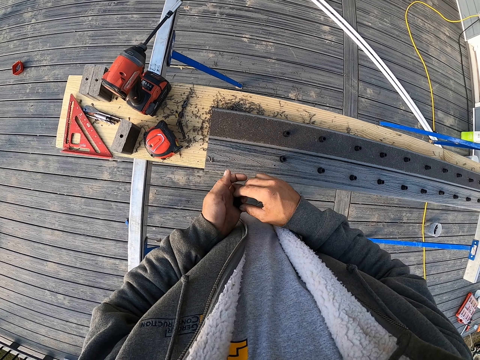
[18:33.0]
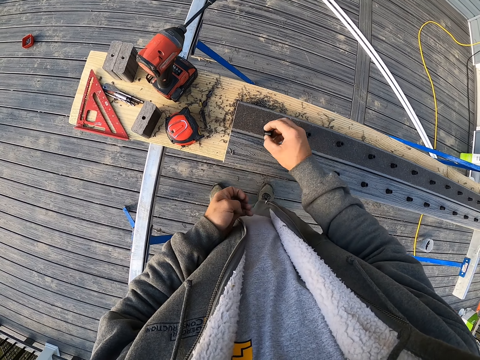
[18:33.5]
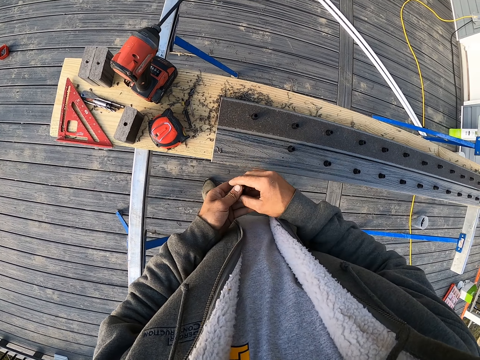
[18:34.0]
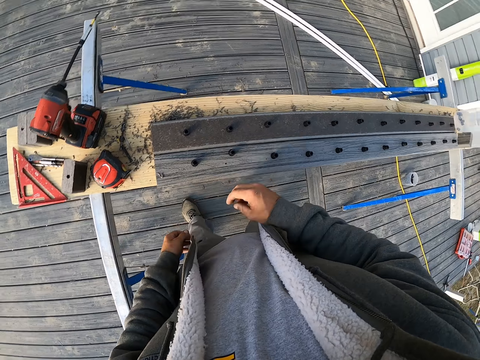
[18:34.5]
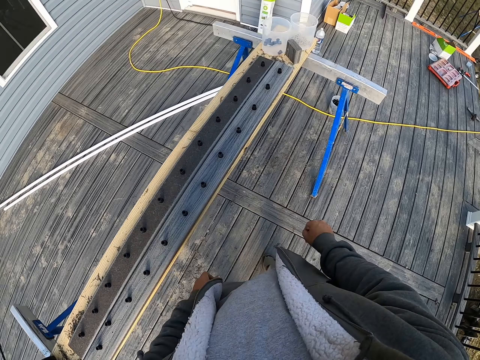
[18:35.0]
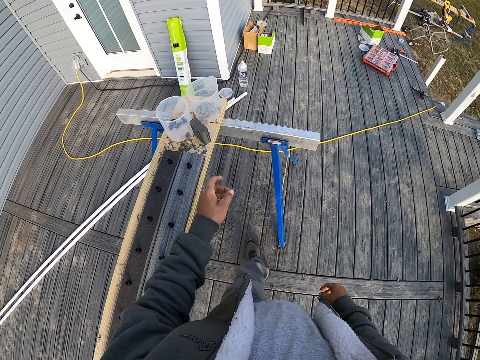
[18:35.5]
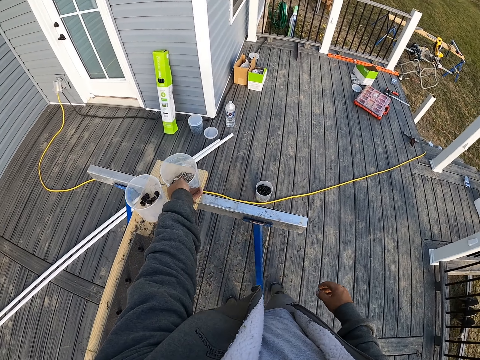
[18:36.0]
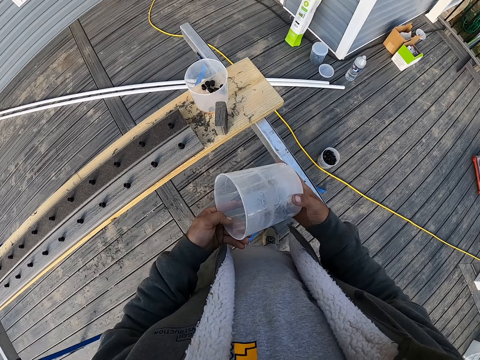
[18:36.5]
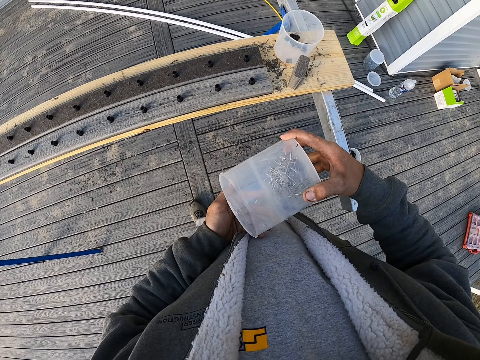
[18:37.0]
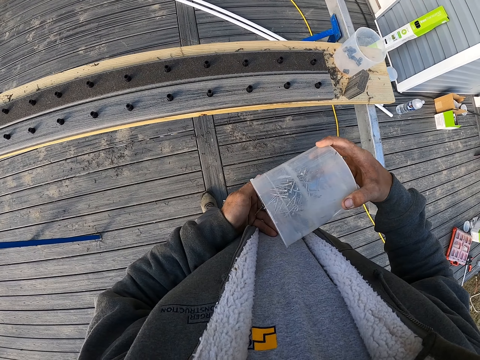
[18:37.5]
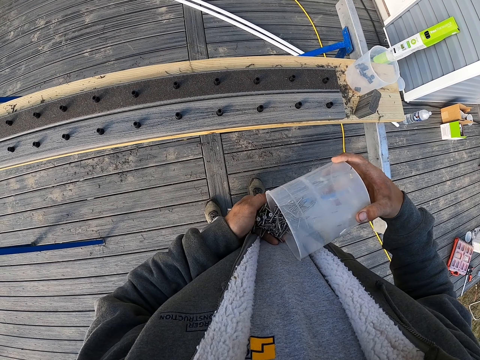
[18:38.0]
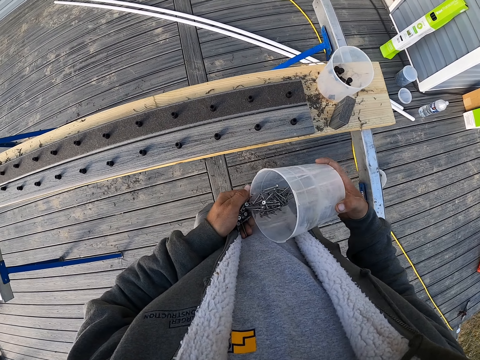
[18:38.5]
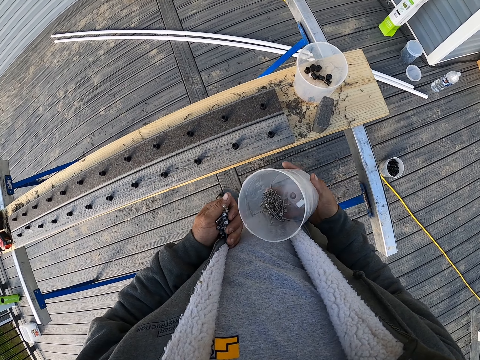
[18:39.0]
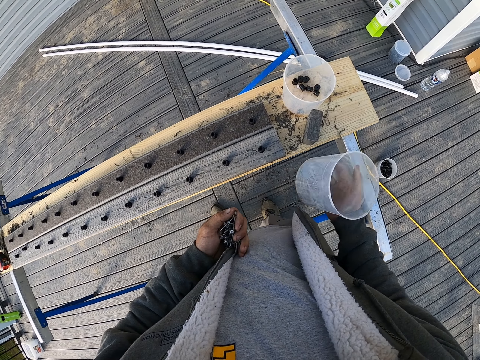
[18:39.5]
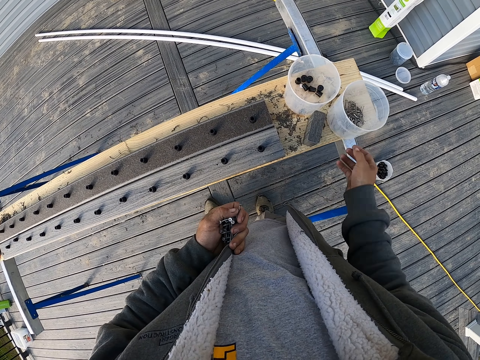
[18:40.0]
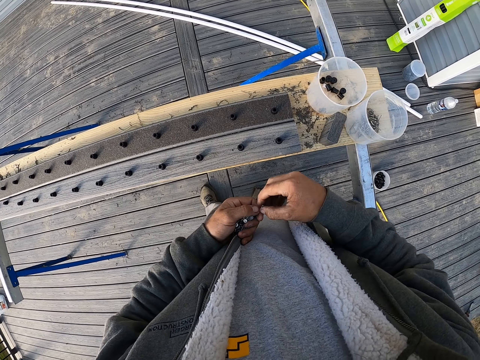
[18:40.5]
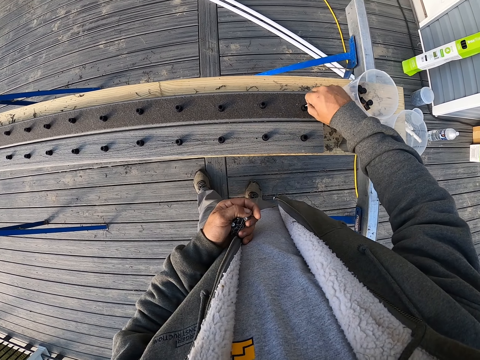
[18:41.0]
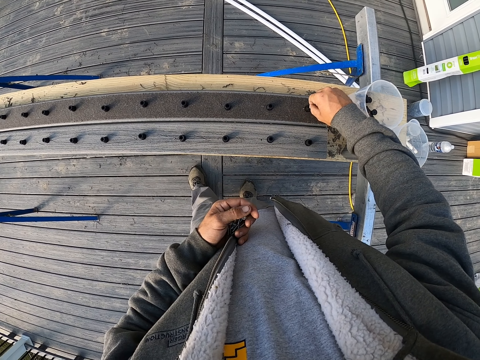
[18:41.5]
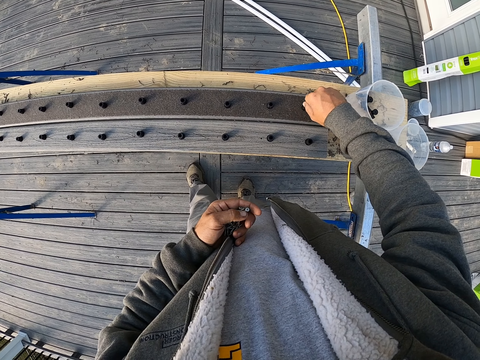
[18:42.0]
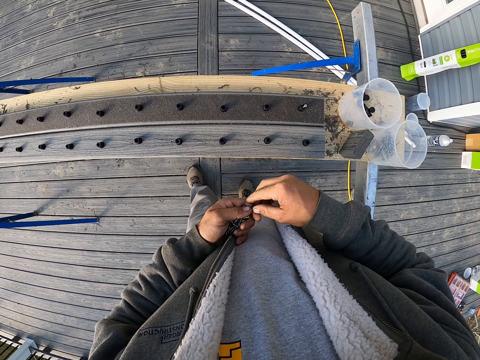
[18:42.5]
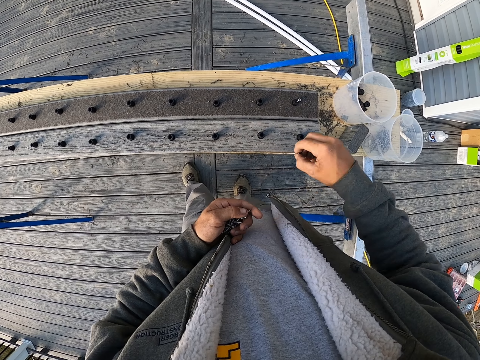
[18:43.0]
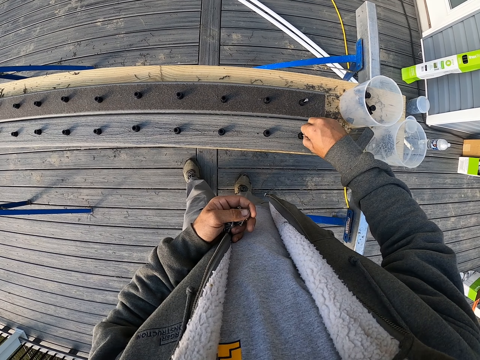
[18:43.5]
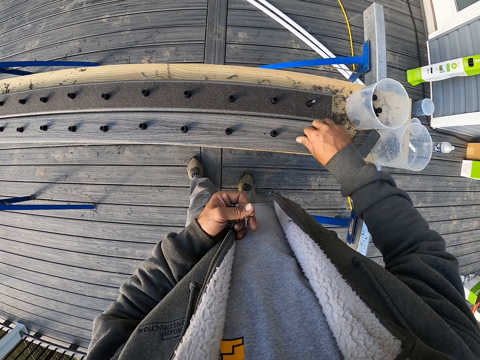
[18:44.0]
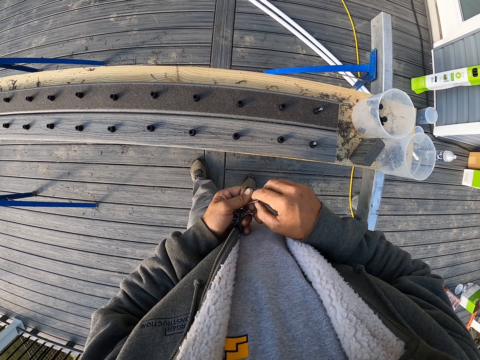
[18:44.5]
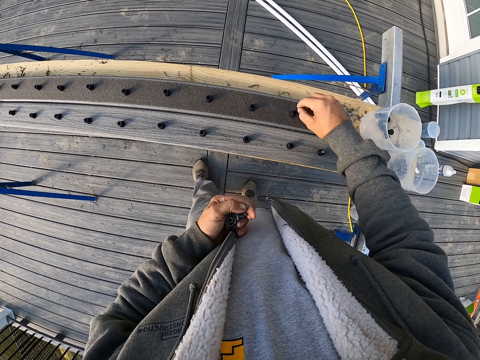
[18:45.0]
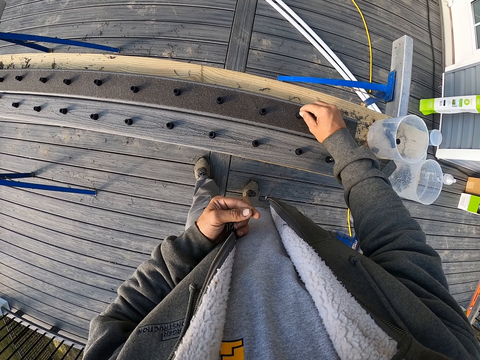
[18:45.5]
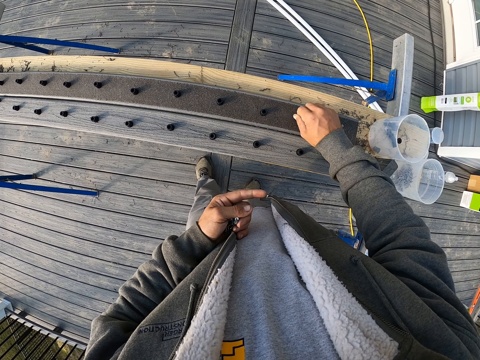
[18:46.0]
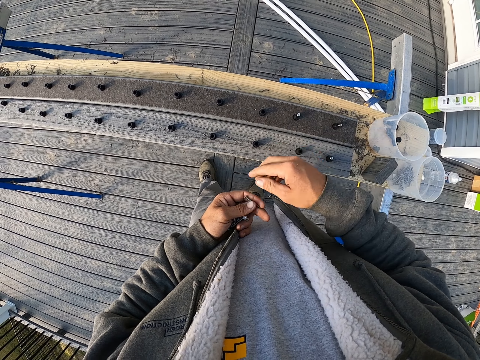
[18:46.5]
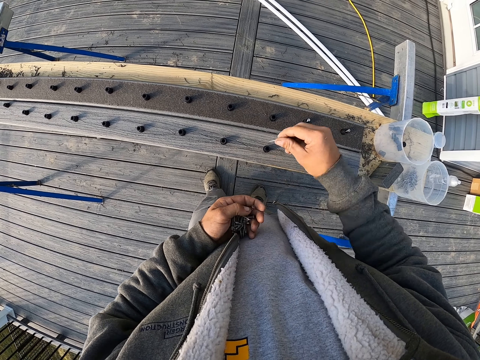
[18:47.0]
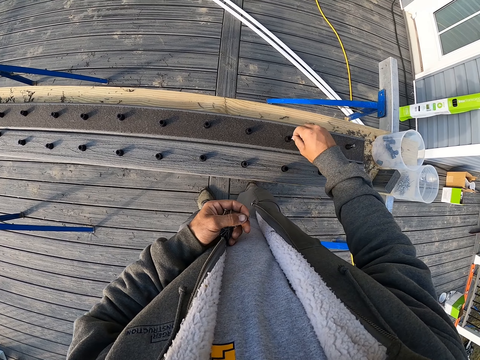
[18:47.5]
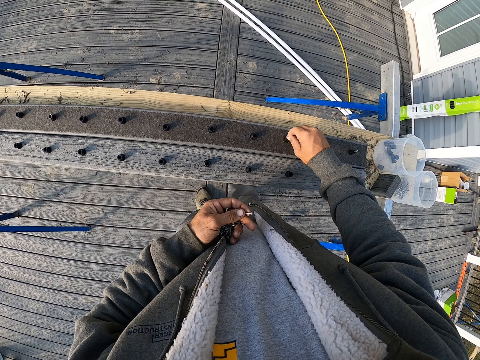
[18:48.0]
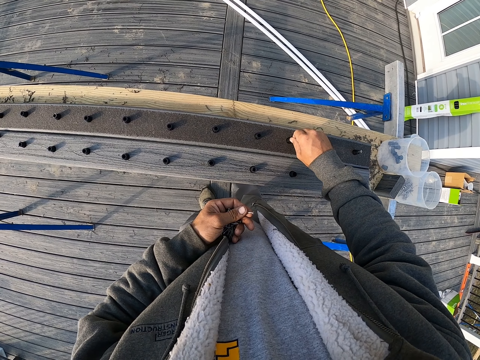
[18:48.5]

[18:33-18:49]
The camera wearer walks. They pick up another container. They pour screws on the hand. They put the container on the wood. They put the screw in something.

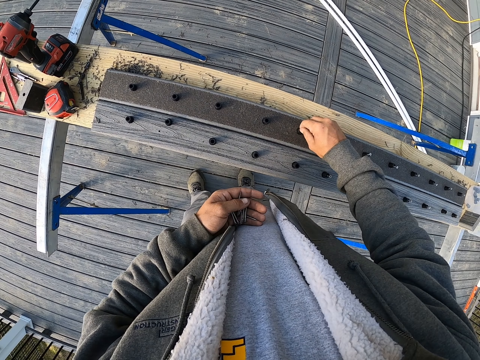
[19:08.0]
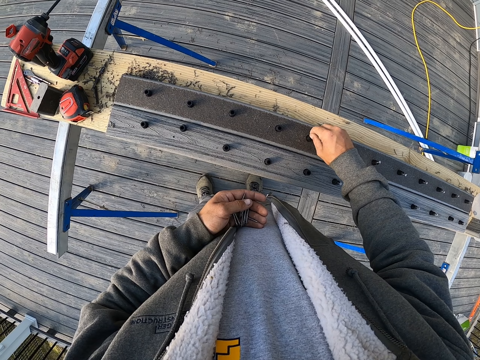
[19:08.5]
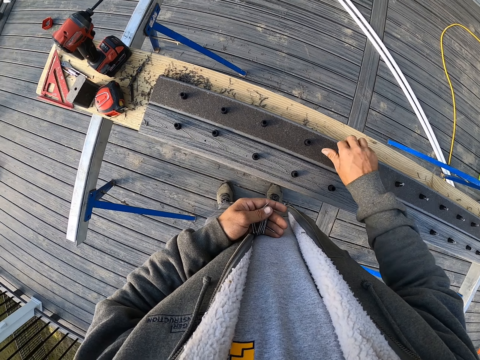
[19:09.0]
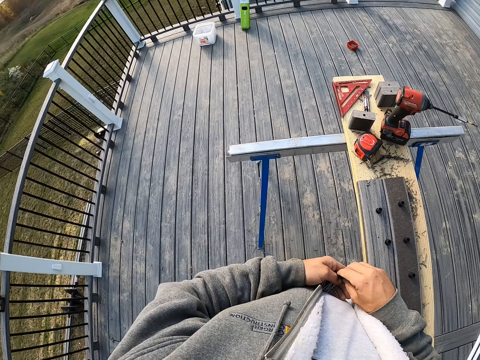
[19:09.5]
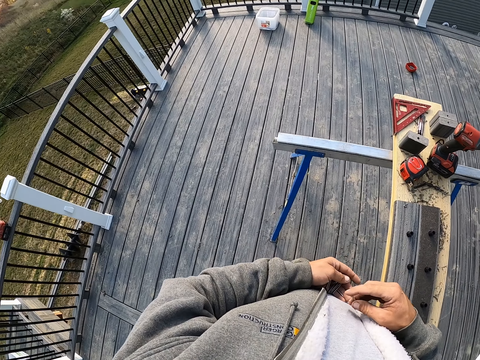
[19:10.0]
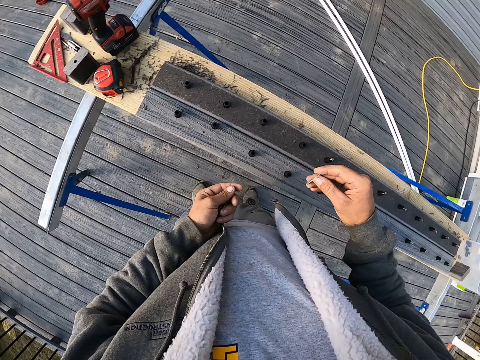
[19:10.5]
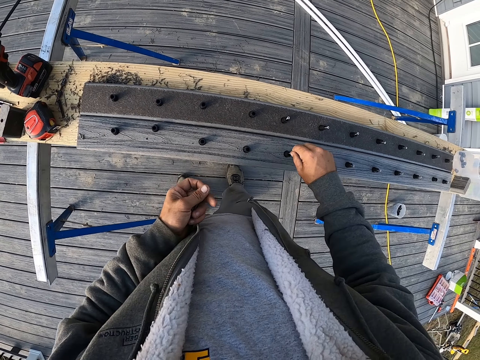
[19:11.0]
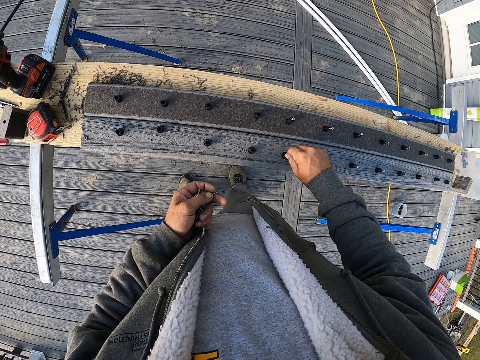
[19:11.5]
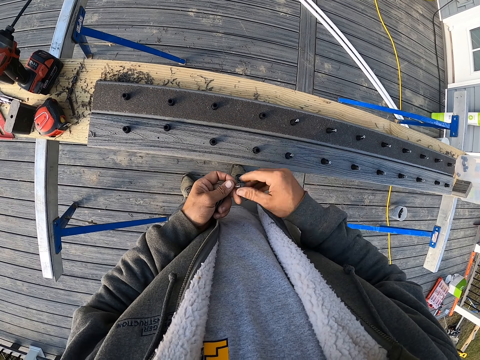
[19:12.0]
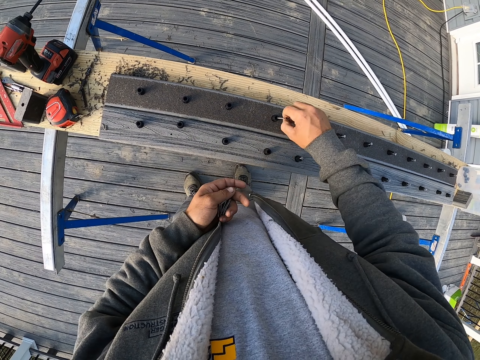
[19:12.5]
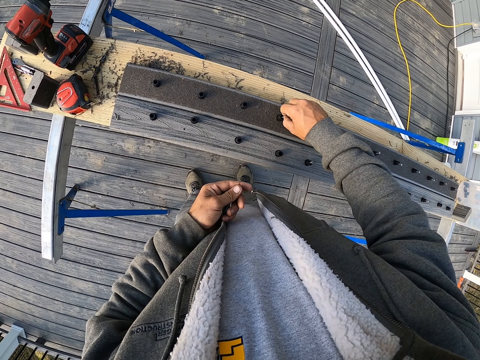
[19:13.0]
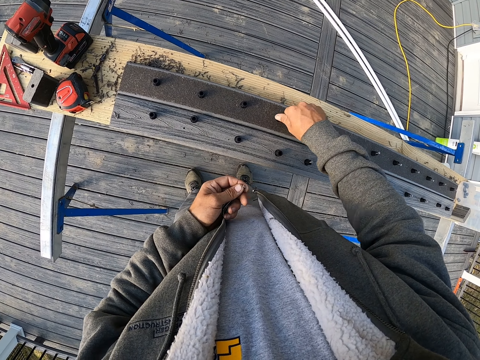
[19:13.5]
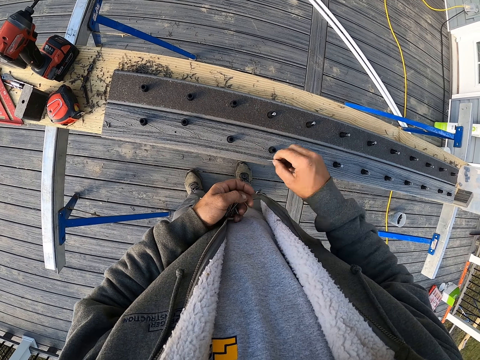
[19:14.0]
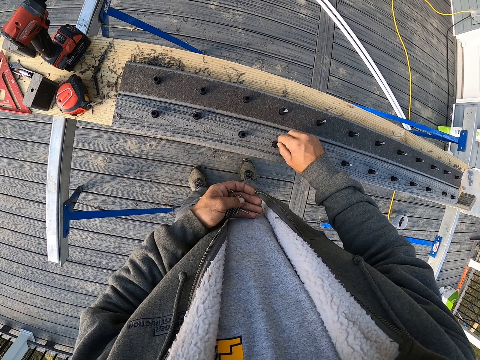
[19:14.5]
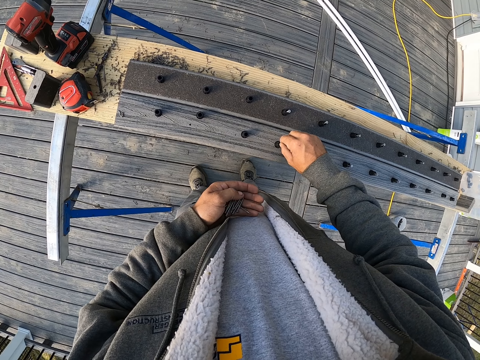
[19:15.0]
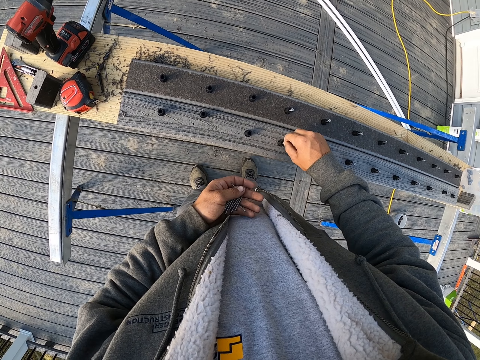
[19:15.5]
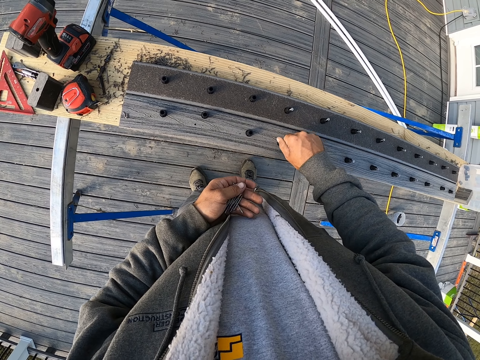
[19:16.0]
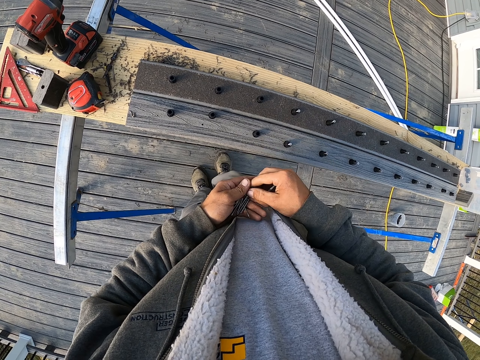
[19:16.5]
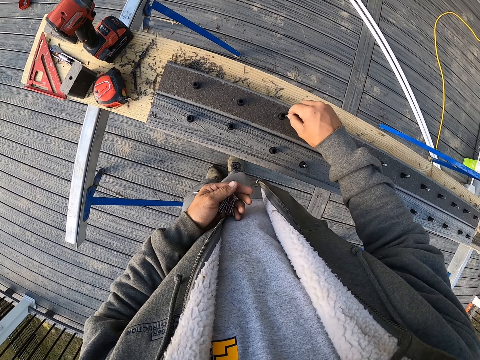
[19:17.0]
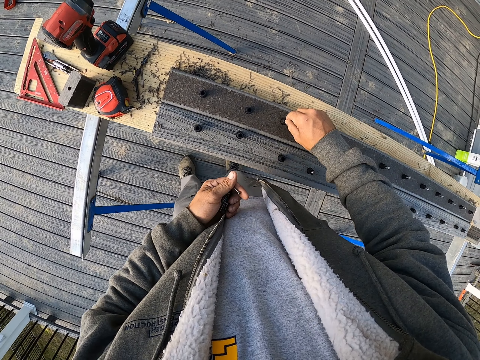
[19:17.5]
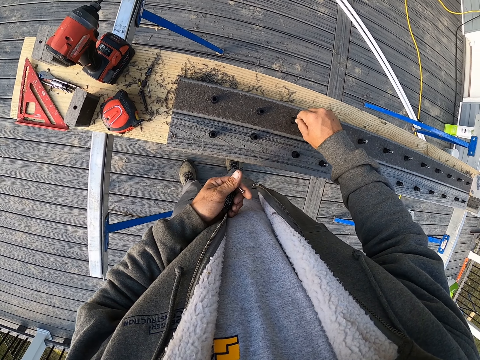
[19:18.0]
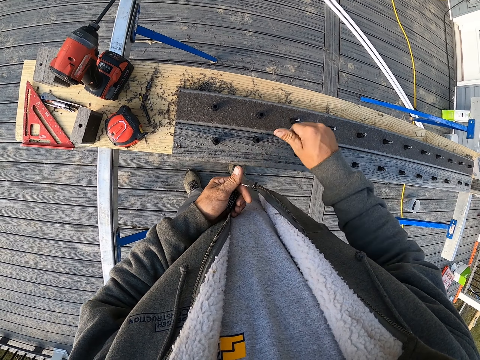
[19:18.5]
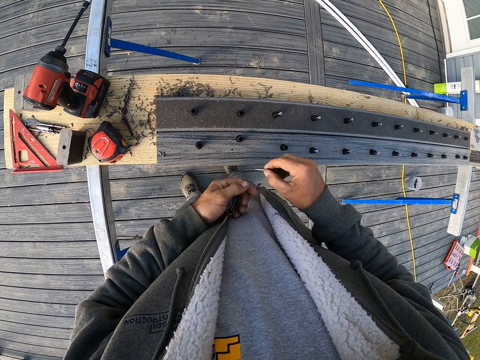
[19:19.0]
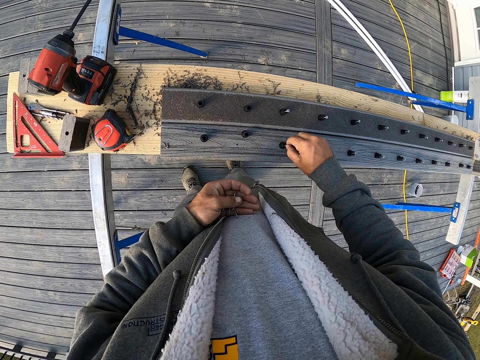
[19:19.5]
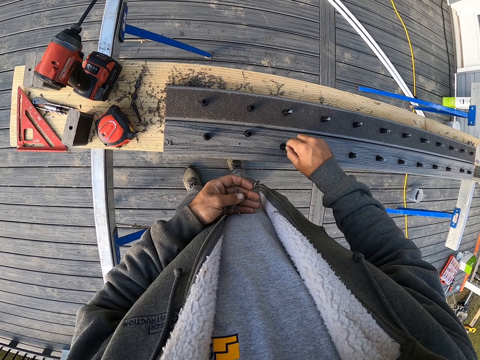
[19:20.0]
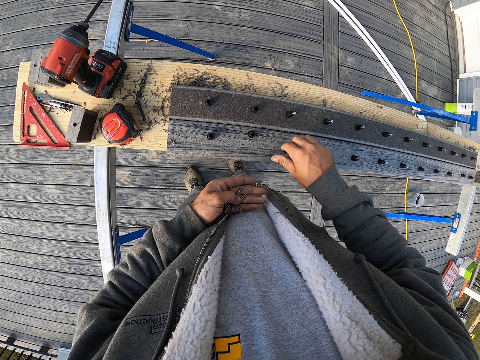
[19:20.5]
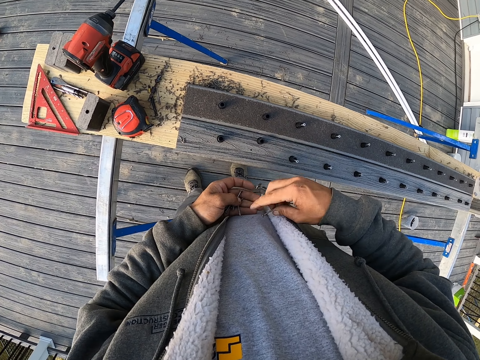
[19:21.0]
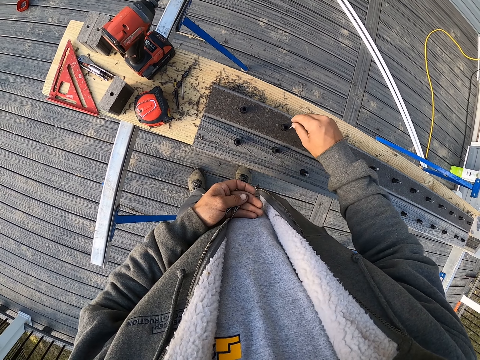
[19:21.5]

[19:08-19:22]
The camera wearer looks around.
